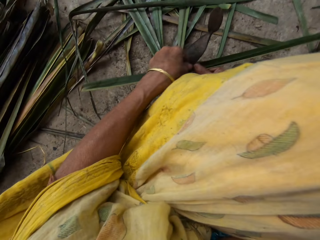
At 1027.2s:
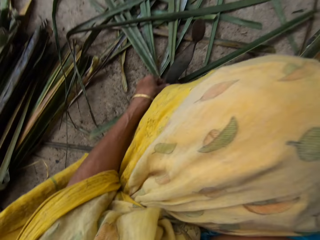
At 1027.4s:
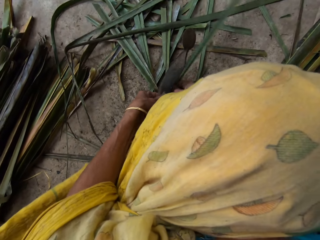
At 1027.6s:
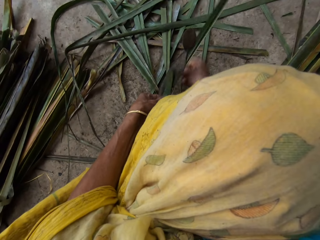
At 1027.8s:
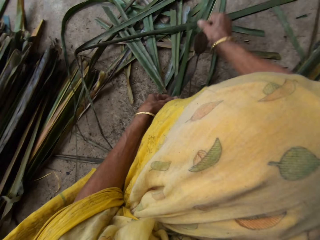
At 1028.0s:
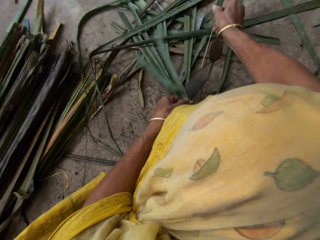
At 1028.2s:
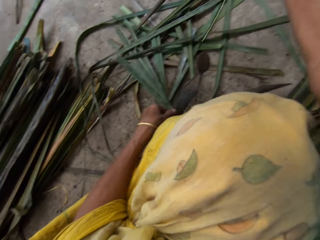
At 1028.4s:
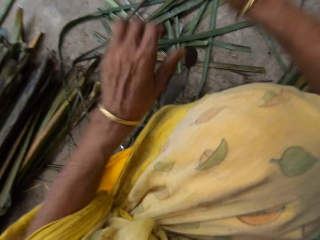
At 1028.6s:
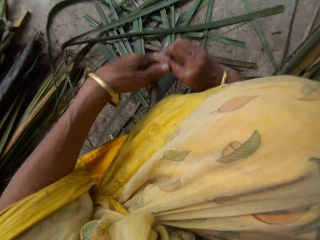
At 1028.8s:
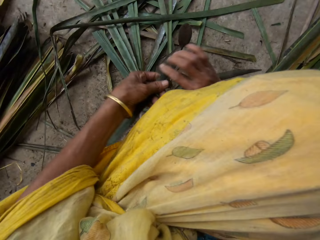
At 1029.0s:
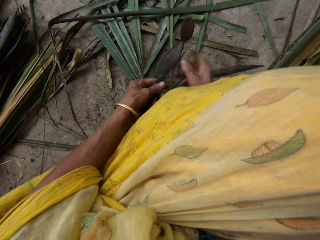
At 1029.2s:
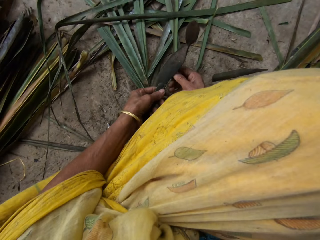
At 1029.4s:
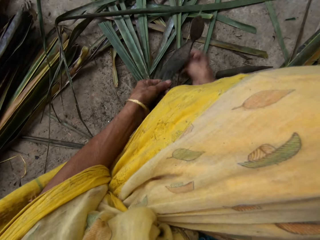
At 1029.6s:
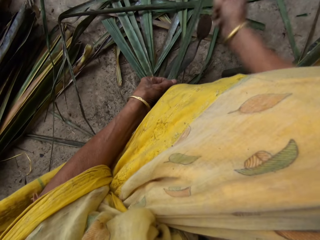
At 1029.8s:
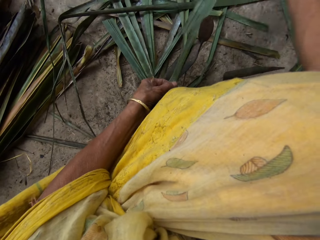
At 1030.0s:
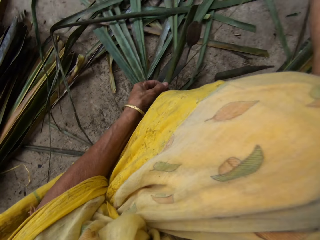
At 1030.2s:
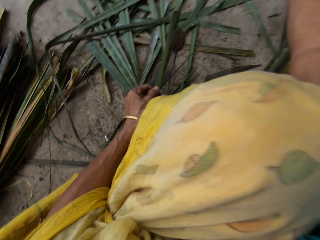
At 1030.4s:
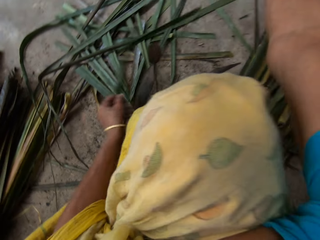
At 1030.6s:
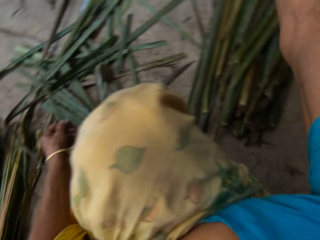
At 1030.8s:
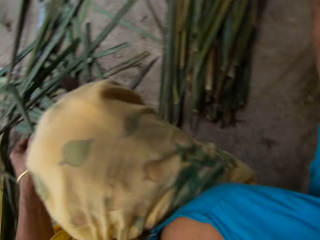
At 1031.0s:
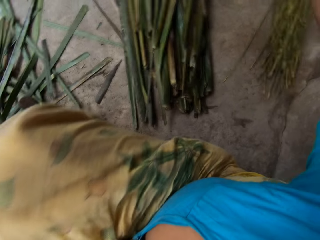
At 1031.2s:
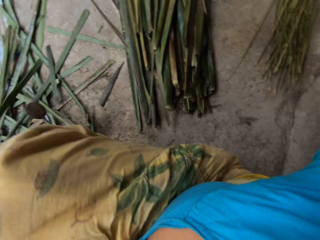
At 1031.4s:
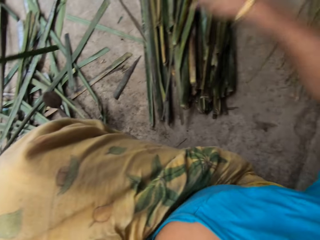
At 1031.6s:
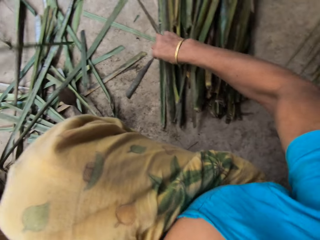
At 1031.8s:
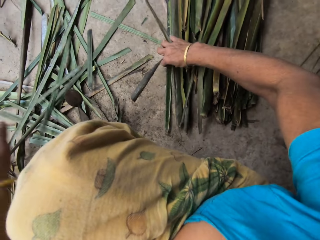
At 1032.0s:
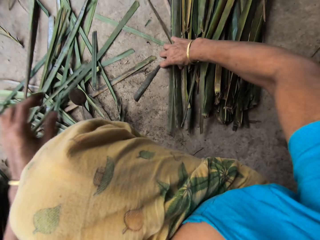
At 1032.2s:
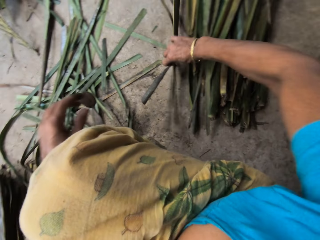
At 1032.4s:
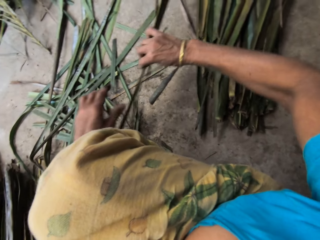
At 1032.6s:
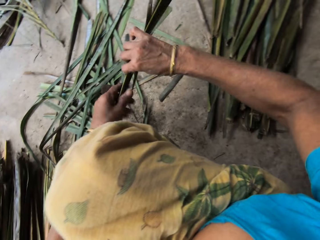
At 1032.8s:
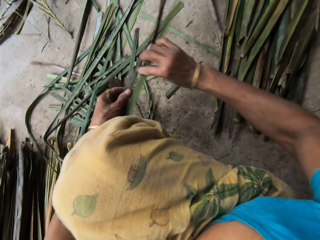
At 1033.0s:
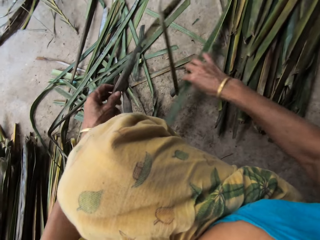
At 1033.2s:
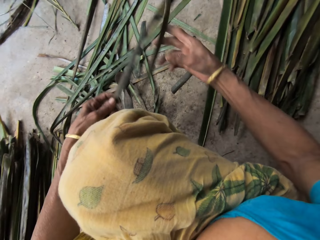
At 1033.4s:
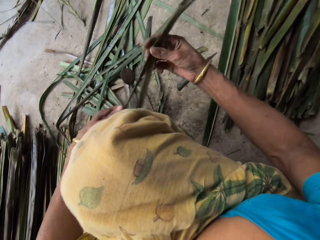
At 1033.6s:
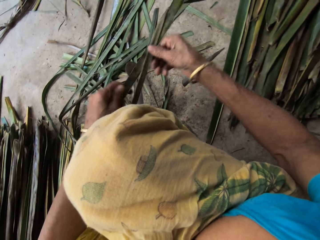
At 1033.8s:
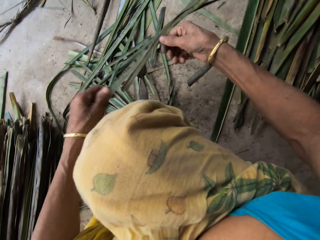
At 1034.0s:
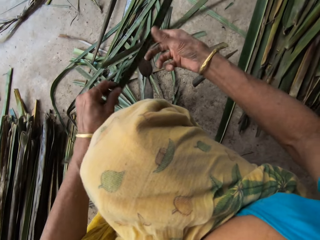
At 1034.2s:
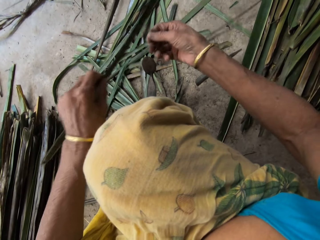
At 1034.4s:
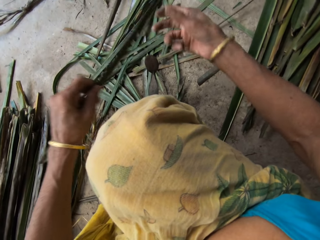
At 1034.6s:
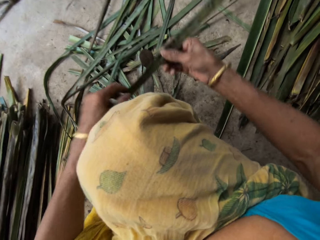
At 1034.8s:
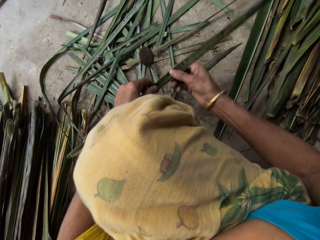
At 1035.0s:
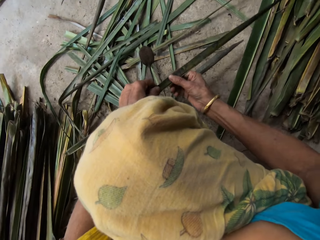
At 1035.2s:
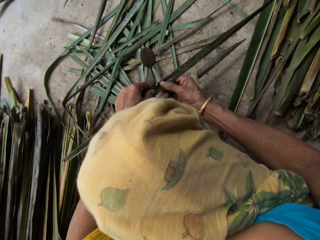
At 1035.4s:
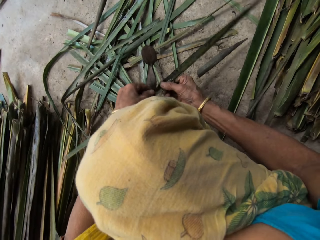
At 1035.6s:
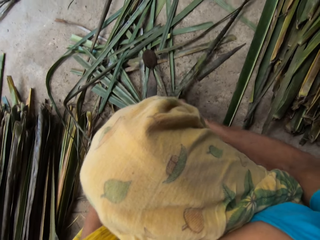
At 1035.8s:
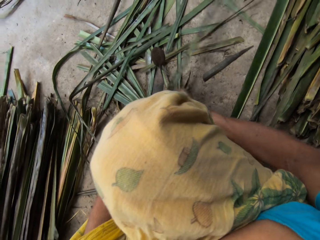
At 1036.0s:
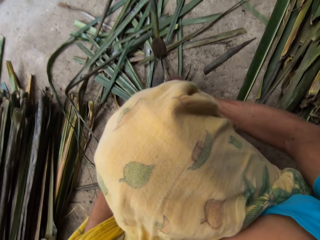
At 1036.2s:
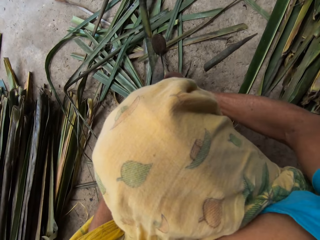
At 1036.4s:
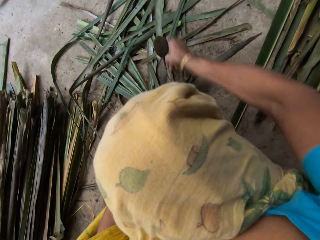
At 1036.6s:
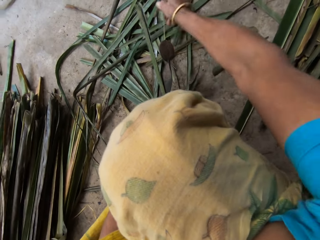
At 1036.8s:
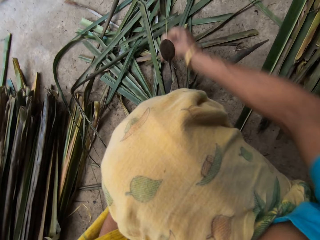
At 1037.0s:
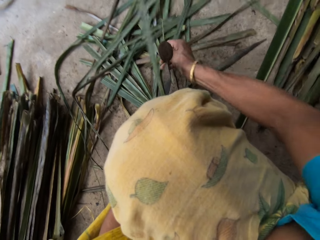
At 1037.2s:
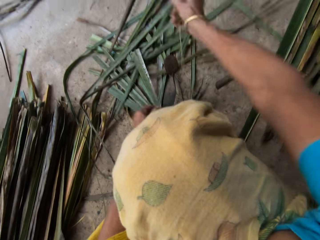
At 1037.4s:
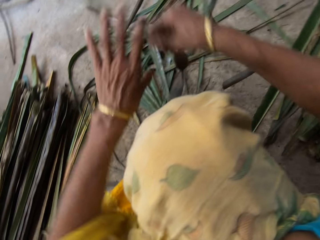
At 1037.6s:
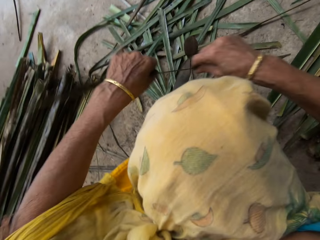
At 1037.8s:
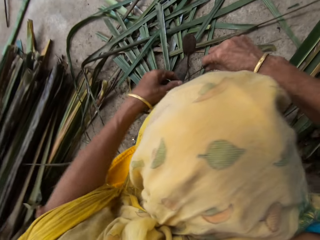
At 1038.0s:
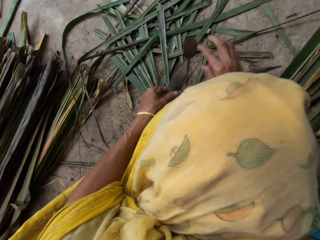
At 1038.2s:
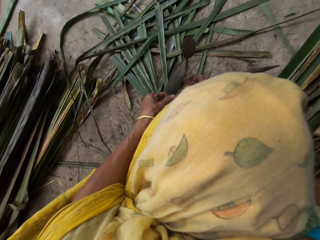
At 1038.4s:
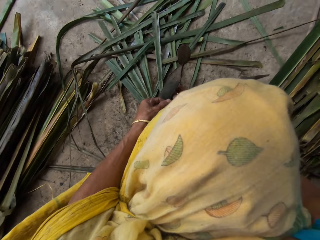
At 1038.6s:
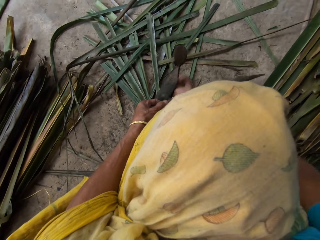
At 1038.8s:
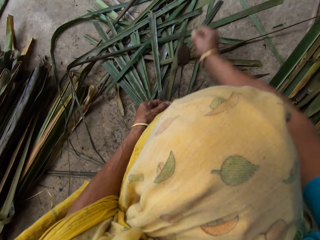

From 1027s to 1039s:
The camera wearer tears the side of a papyrus reed with a cutting object. They drop the papyrus reed on the floor, pick the papyrus reed from the floor, and hold it with both hands. They tear the side of the papyrus reed with a cutting object.

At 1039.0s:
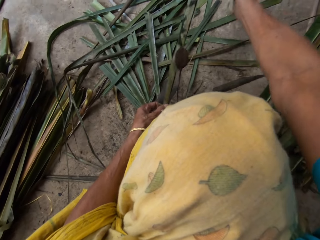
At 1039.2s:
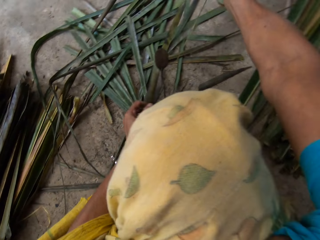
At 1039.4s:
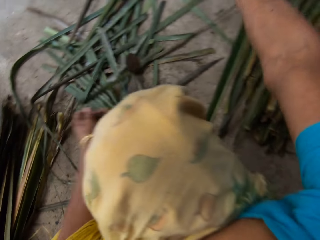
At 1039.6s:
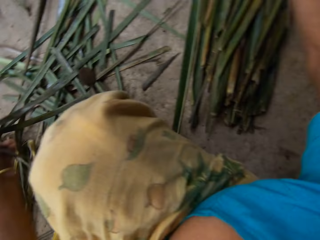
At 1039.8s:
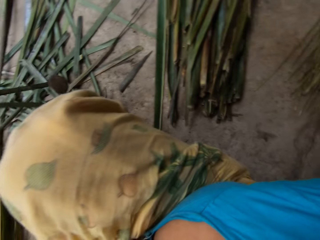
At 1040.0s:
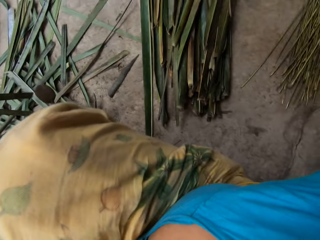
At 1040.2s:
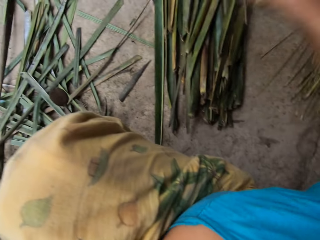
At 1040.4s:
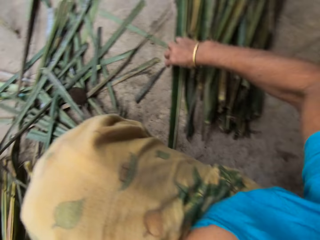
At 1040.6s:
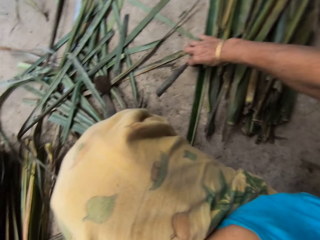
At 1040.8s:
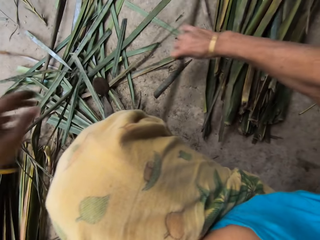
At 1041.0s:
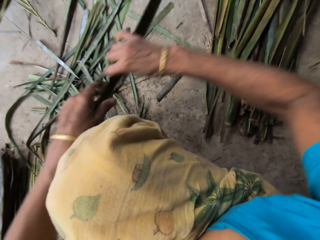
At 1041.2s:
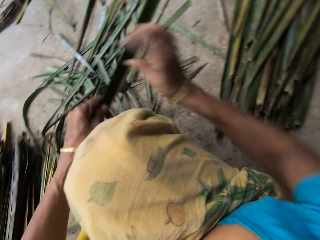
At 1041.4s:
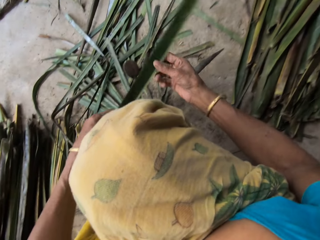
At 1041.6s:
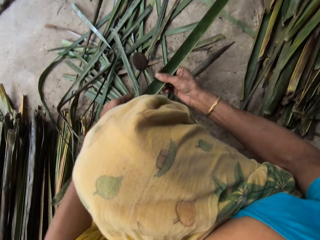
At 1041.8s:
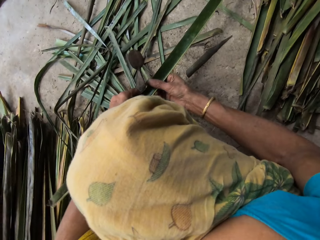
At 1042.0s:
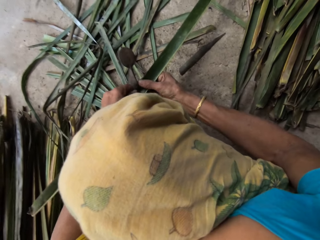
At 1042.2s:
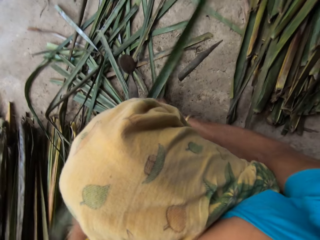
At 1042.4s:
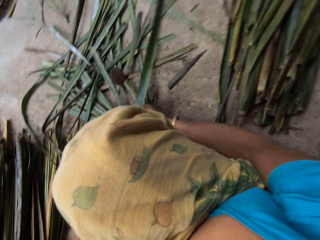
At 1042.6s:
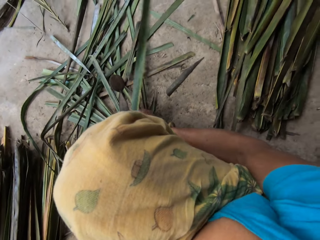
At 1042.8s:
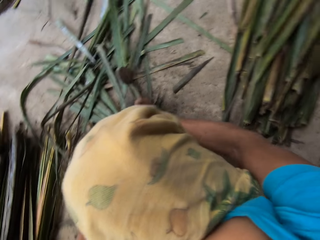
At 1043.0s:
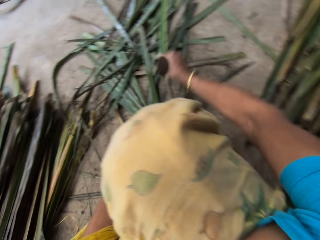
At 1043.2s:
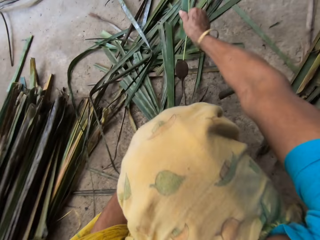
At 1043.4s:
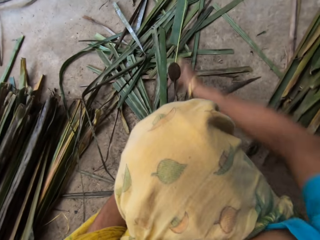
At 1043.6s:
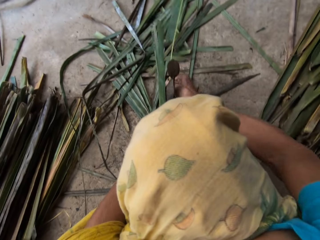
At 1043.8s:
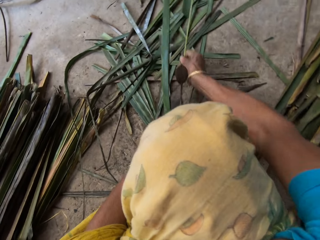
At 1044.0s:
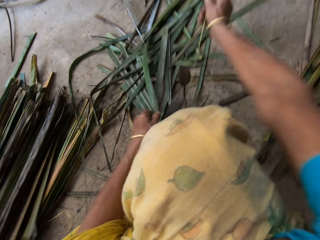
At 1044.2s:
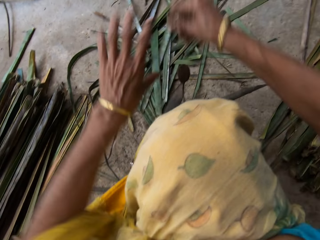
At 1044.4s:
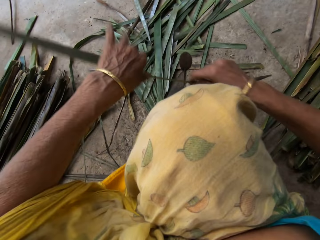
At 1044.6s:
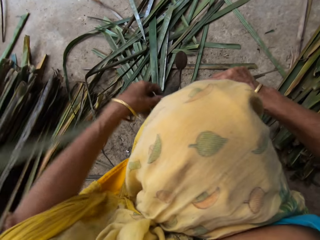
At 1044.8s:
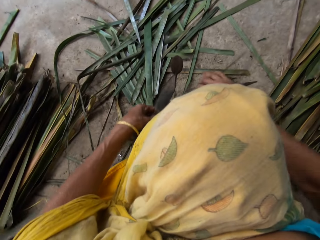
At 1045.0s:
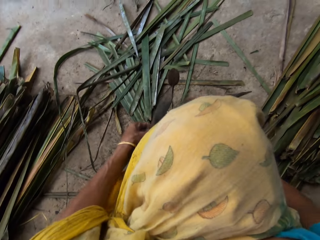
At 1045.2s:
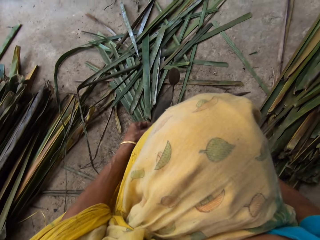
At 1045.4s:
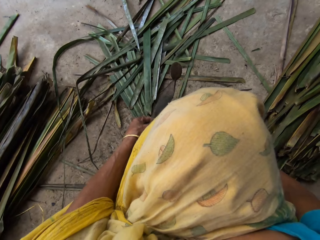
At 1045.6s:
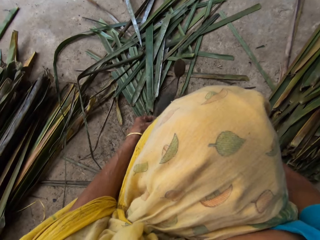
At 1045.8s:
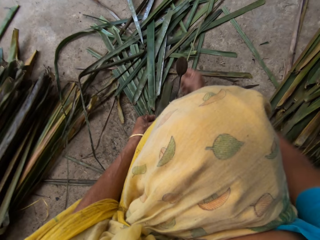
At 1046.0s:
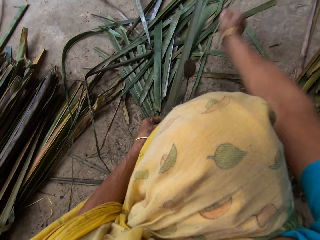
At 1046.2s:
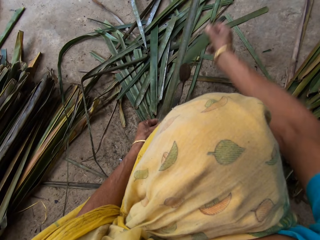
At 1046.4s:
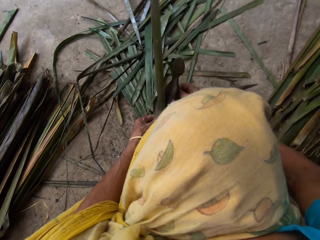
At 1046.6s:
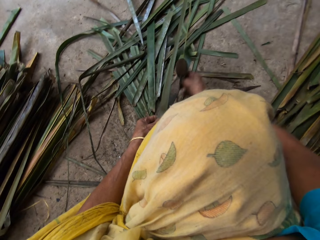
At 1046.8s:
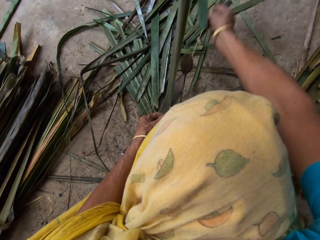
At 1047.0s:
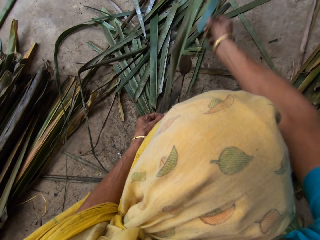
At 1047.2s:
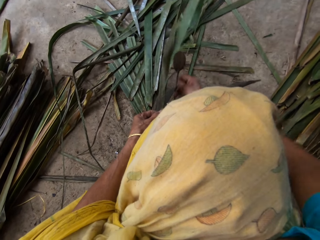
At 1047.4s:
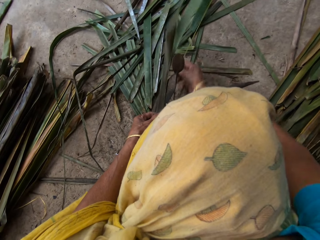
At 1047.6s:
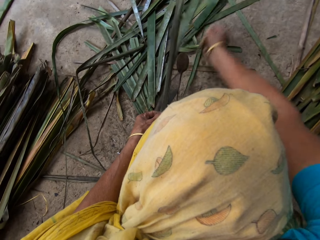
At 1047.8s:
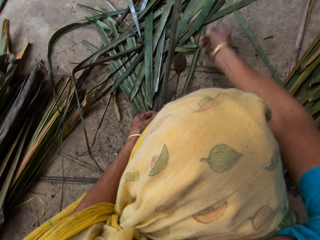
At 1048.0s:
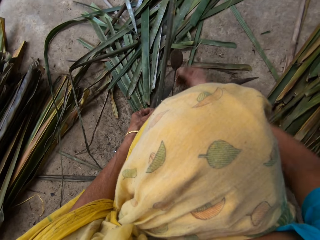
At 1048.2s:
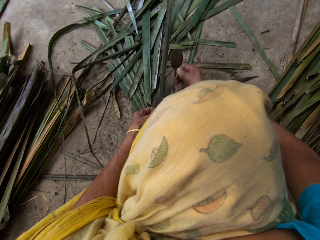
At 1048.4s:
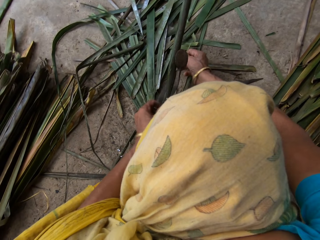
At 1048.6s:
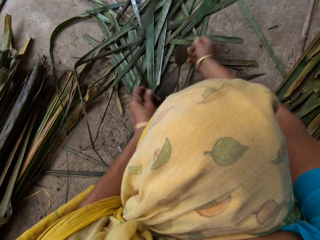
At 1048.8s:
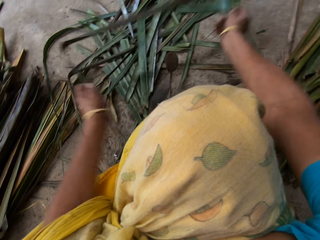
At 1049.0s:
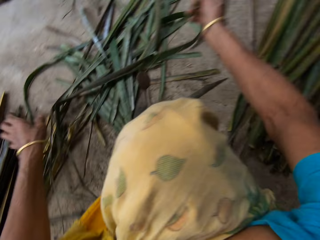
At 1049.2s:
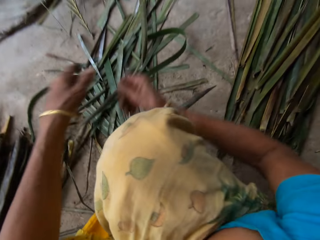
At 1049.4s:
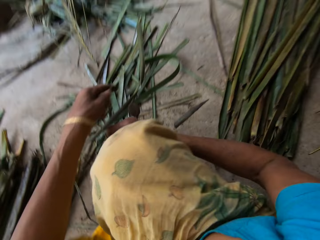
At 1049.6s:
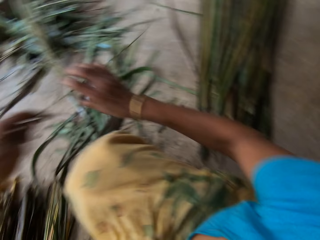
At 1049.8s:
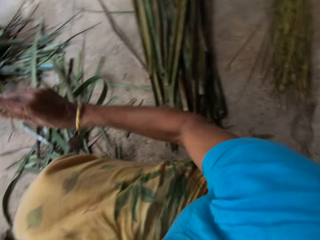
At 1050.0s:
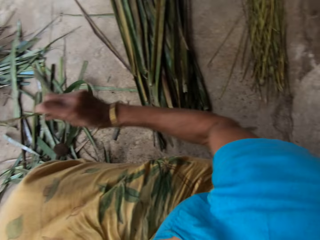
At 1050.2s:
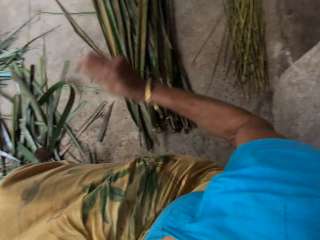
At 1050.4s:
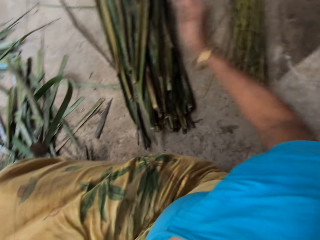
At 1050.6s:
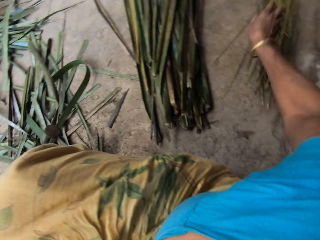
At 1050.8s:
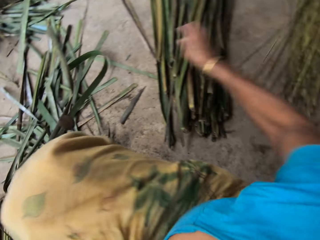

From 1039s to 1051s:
The camera wearer drops a papyrus reed on the floor, picks the papyrus reed from the floor, and holds it with both hands. They tear the side of the papyrus reed with a cutting object.
